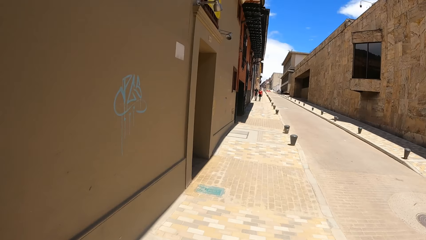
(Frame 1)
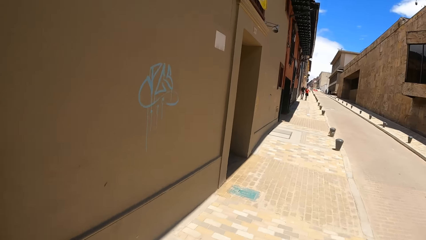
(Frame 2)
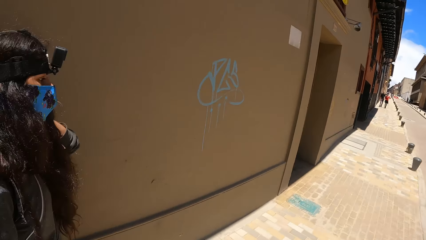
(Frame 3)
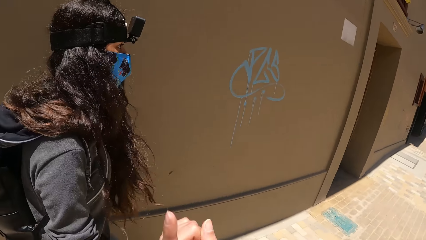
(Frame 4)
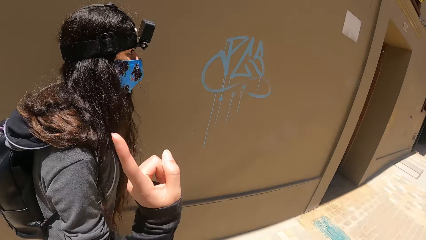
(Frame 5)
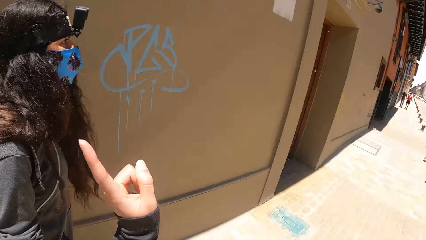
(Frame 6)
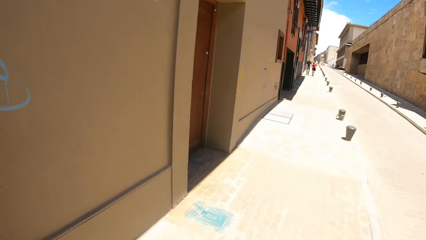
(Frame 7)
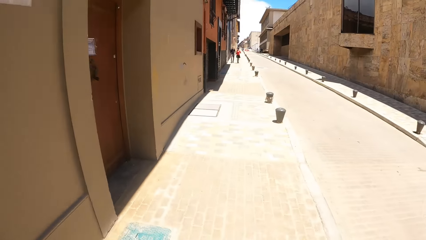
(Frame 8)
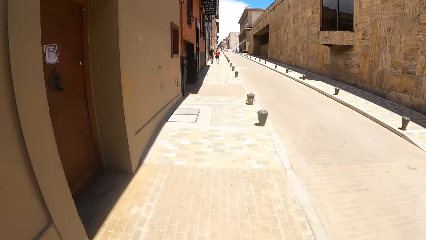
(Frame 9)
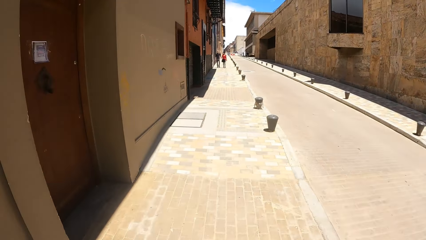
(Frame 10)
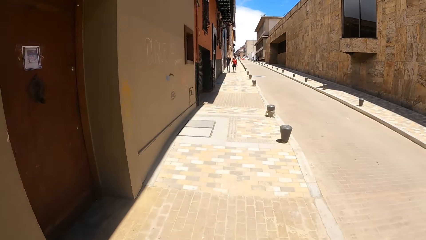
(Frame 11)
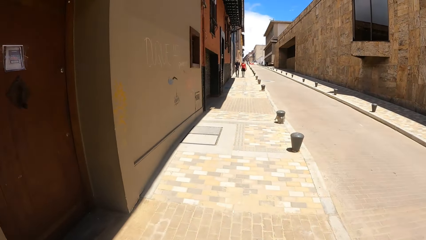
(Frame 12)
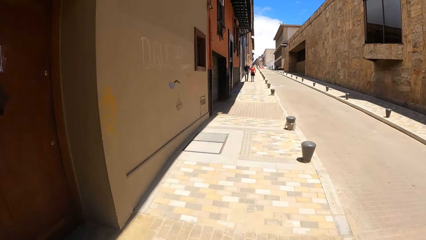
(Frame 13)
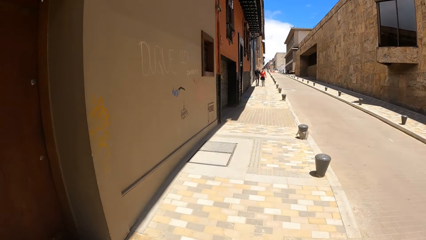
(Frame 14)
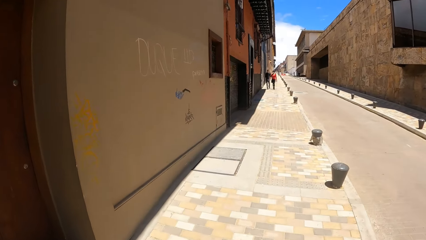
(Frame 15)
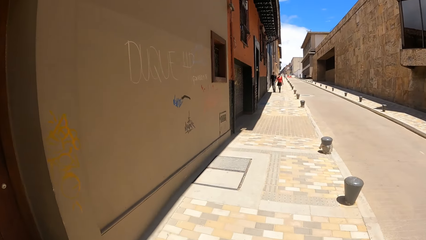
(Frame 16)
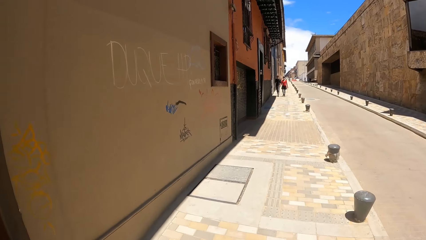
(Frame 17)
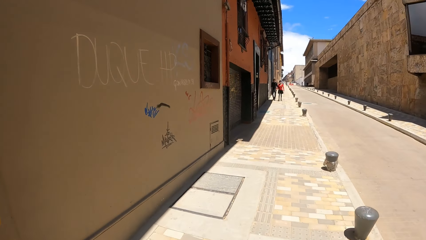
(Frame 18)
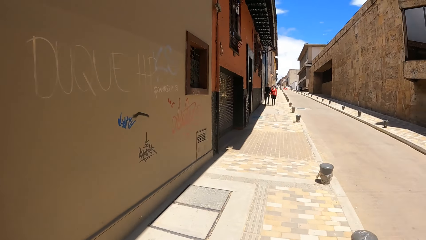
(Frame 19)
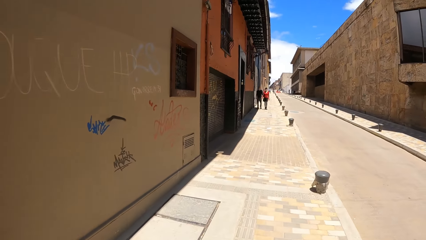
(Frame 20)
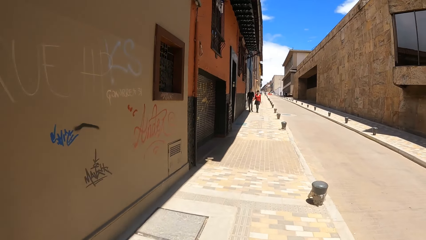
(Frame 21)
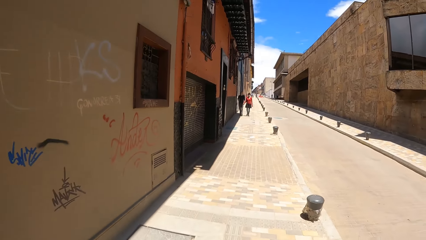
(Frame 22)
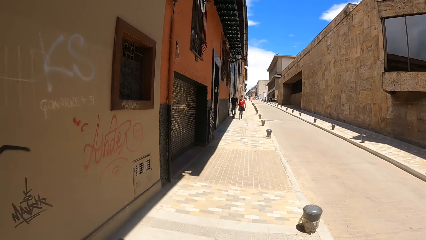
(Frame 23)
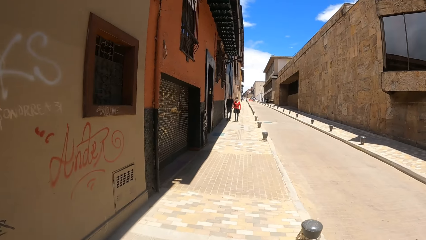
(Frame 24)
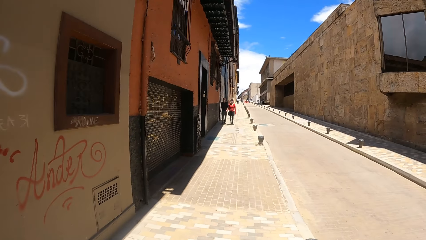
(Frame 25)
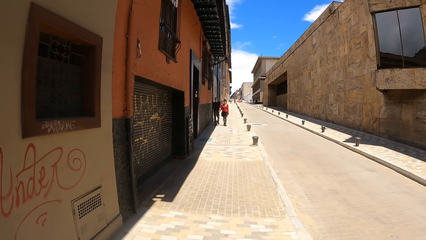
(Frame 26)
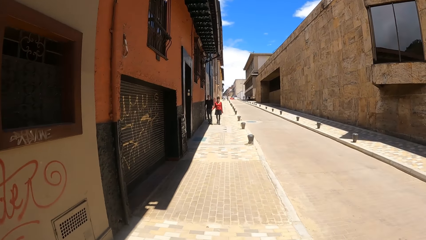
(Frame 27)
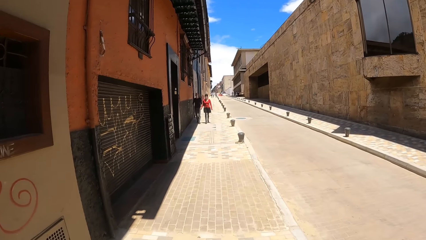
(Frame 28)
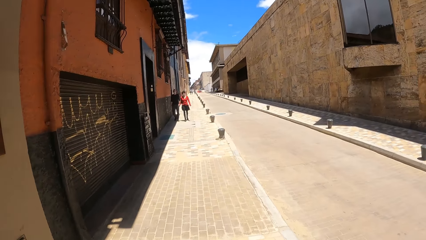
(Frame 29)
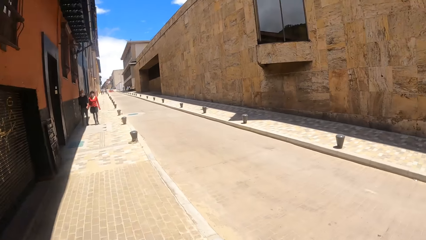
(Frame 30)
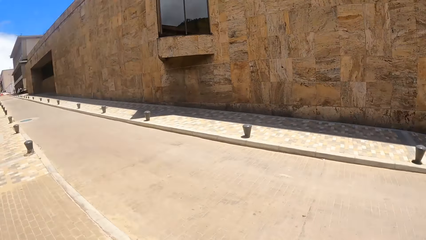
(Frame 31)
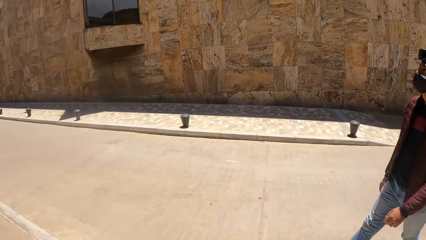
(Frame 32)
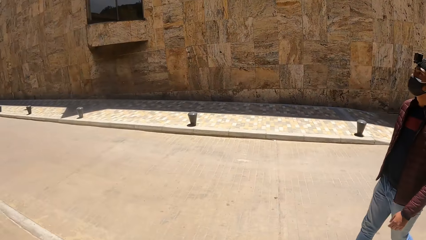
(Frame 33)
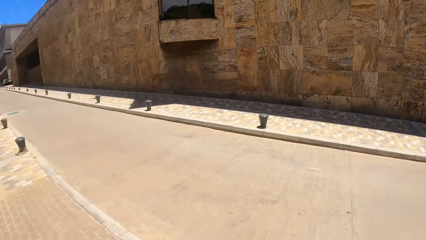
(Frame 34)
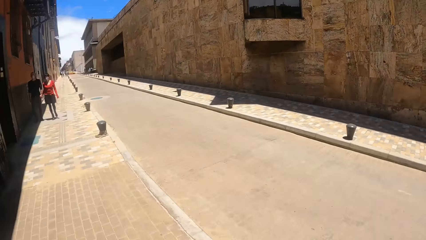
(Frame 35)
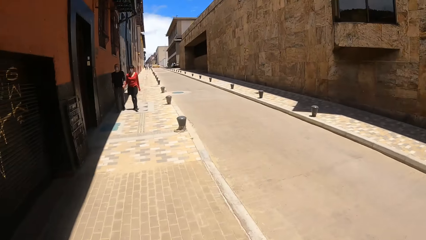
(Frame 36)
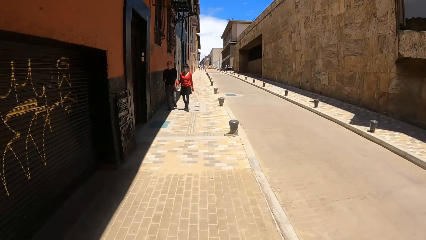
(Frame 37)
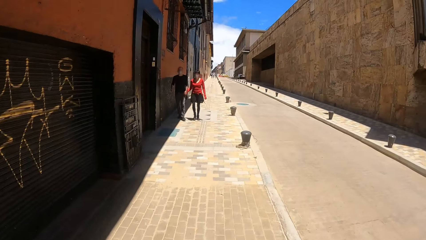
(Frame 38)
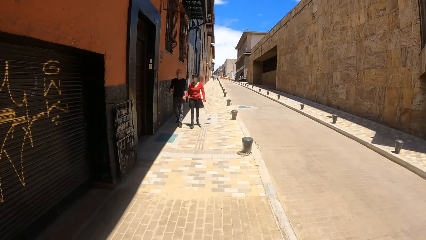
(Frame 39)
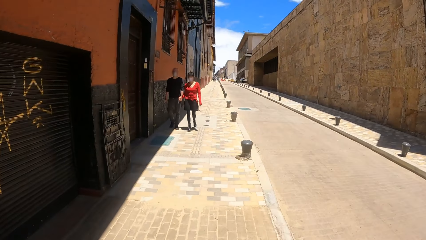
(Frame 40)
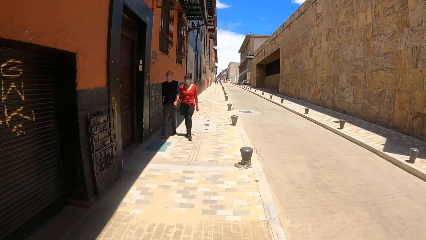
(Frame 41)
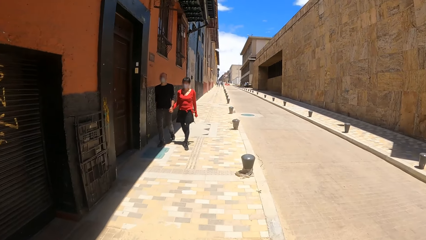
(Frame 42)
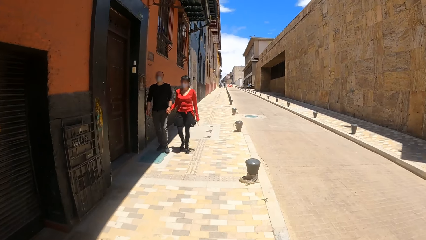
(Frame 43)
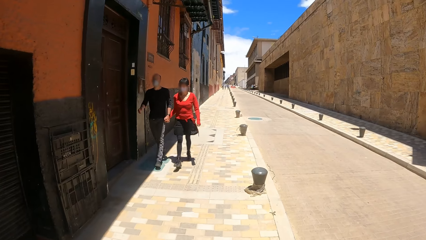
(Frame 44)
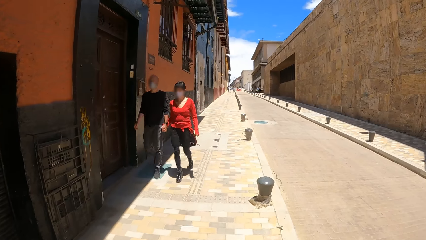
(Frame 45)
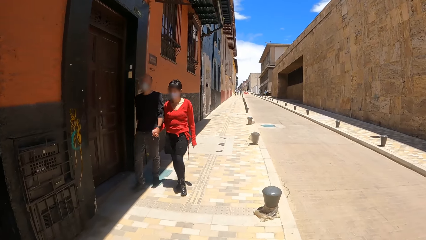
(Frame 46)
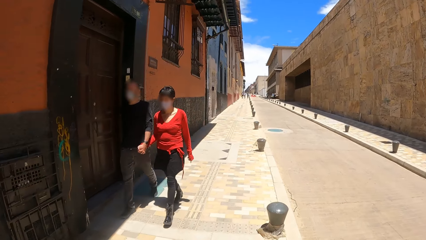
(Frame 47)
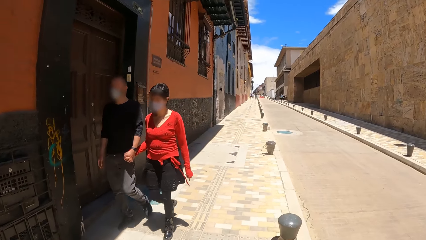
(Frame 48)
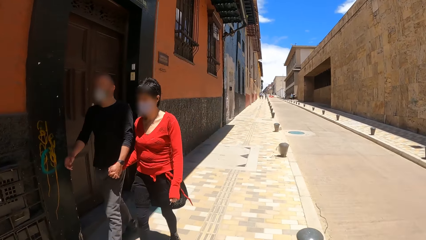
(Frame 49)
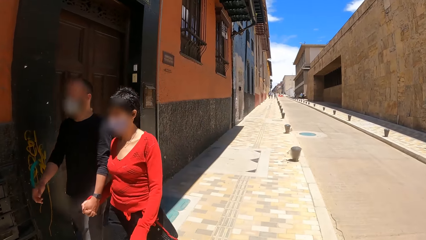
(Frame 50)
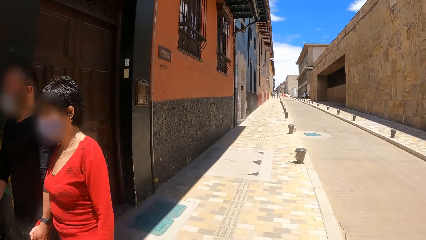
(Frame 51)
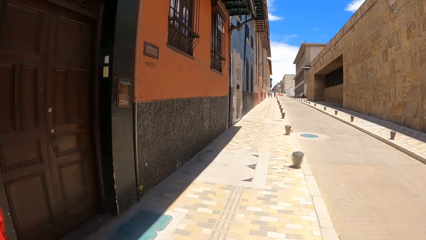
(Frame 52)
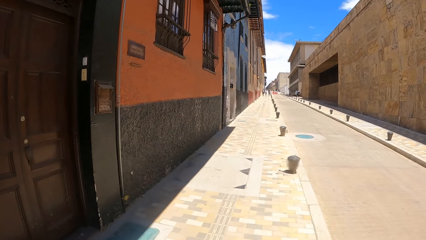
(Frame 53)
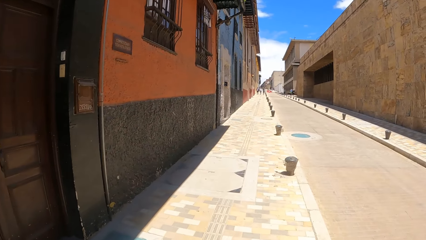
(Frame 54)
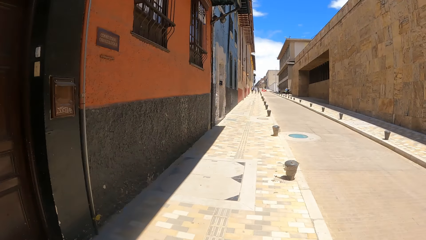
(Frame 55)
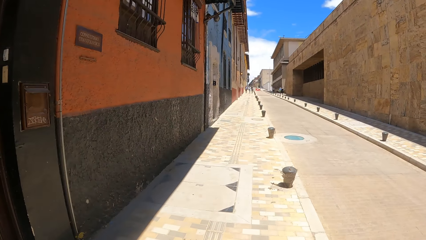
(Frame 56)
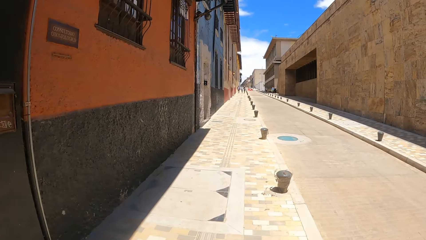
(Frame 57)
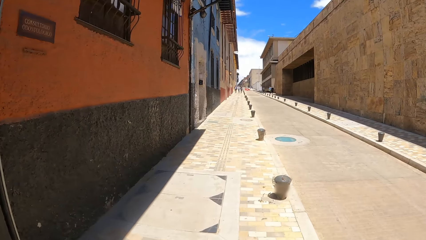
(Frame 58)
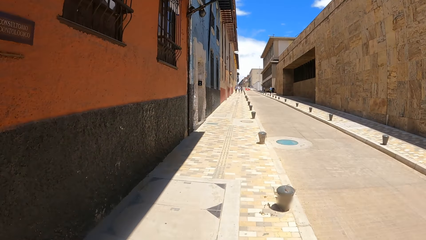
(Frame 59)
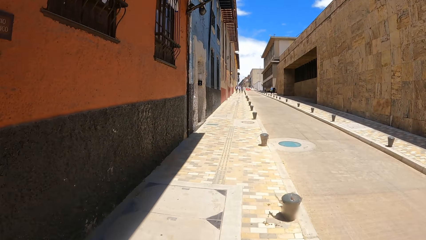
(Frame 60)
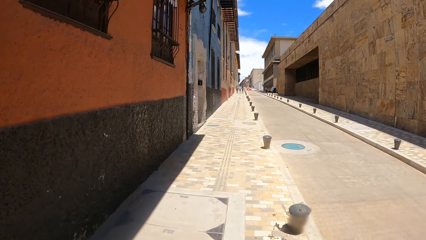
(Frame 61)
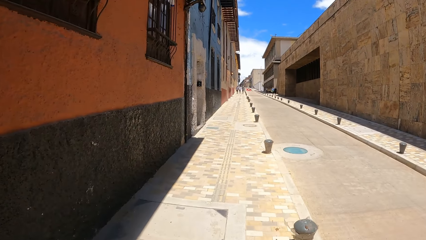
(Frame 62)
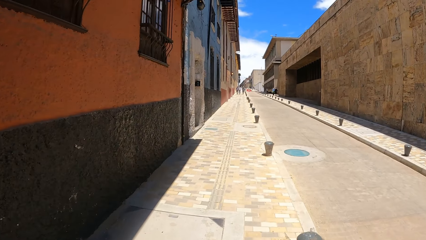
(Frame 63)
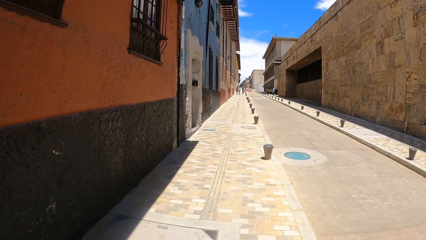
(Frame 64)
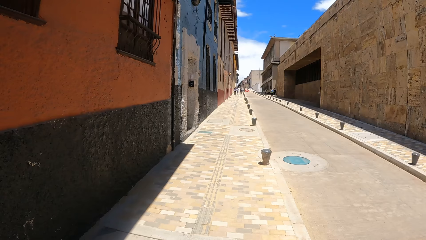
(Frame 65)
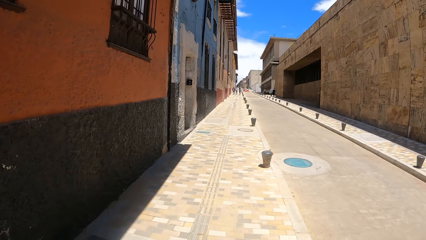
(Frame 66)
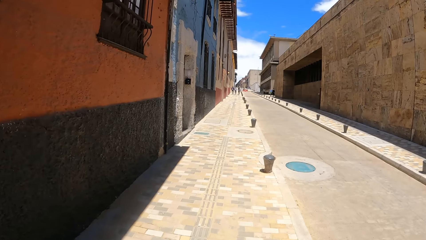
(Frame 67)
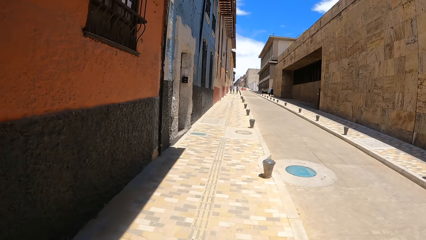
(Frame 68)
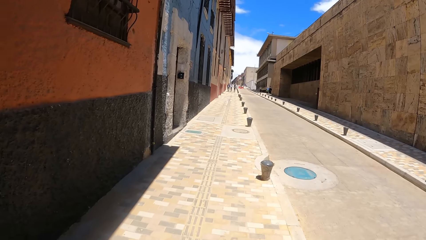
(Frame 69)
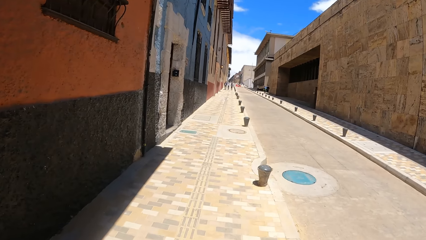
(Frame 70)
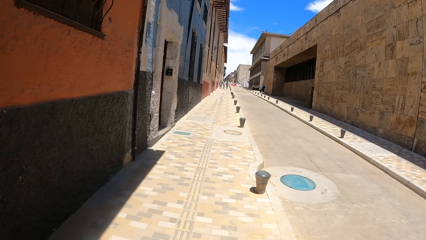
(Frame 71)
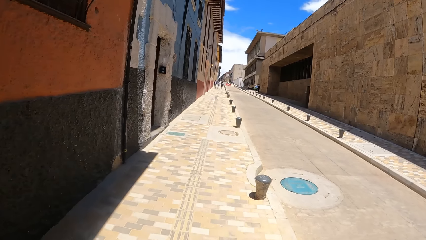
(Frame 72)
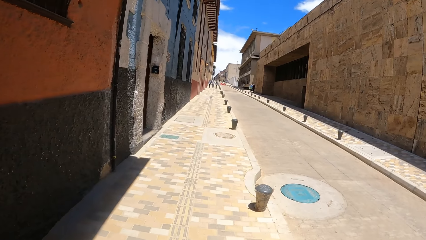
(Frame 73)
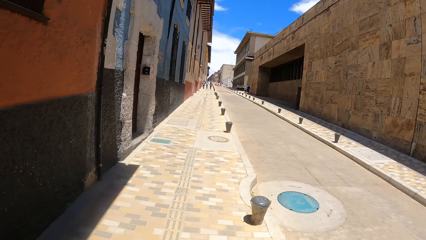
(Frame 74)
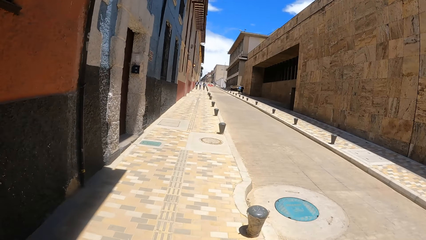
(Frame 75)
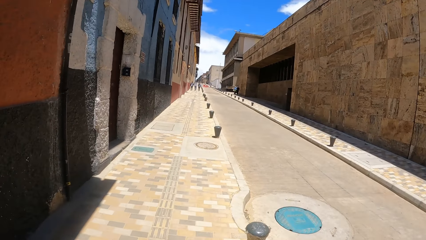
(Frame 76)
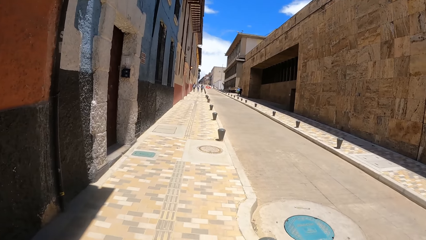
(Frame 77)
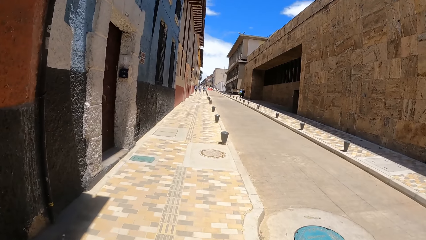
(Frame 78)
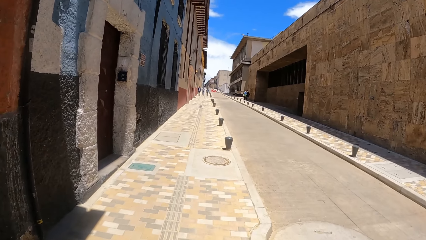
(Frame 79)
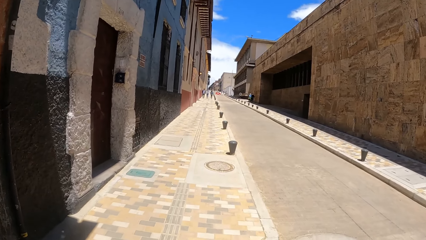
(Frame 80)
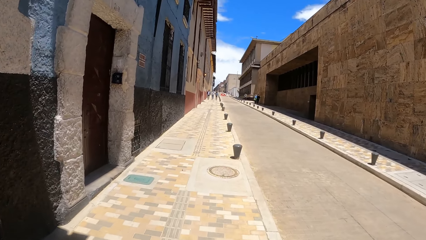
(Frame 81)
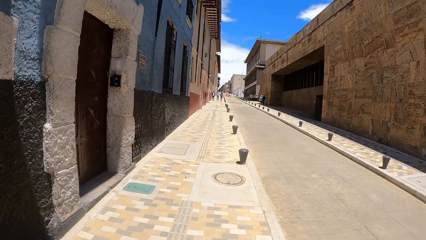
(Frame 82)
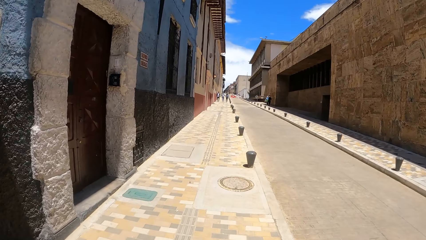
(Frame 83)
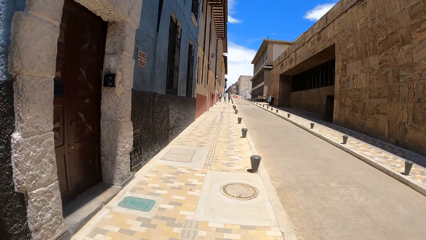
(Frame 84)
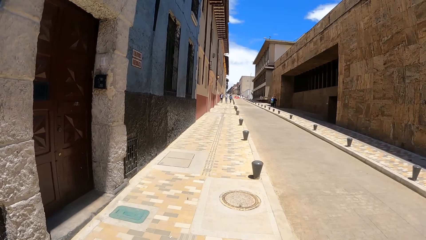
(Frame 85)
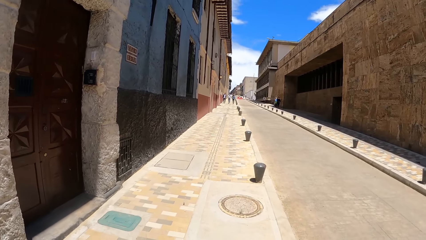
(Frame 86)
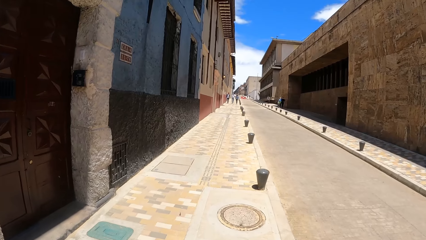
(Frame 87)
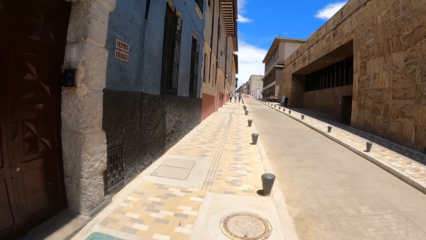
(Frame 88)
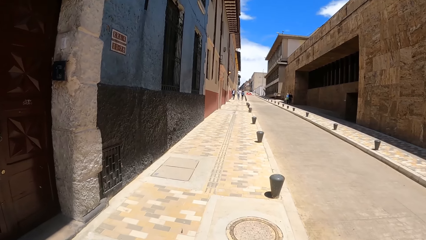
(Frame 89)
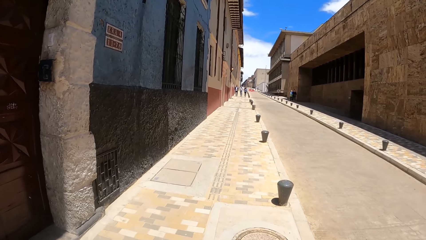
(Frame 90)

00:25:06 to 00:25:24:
The camera wearer converses with the person. They walk along the pavement. They look around. They walk along the pavement. They interact with the person.
